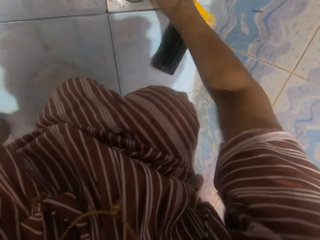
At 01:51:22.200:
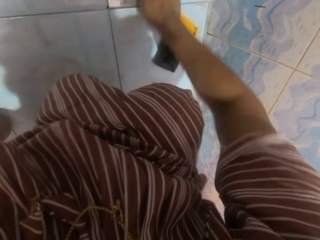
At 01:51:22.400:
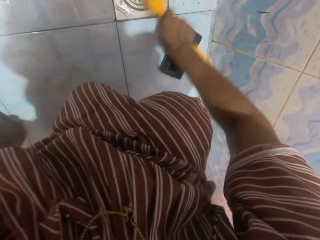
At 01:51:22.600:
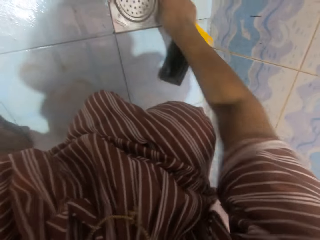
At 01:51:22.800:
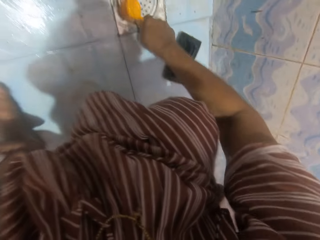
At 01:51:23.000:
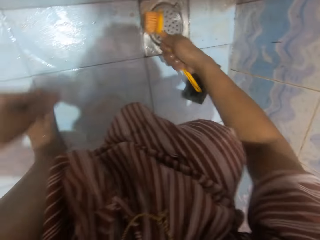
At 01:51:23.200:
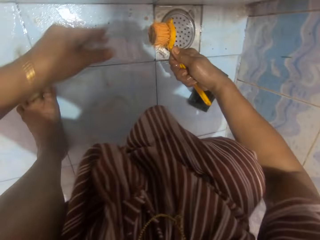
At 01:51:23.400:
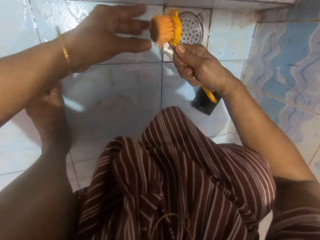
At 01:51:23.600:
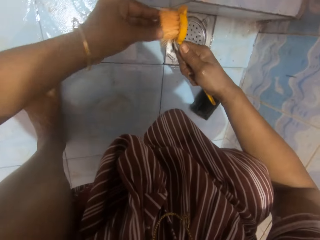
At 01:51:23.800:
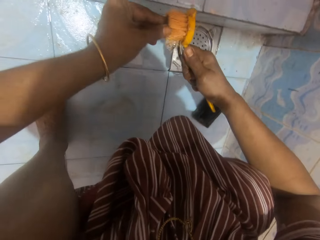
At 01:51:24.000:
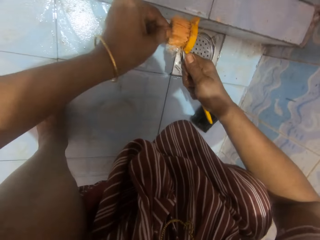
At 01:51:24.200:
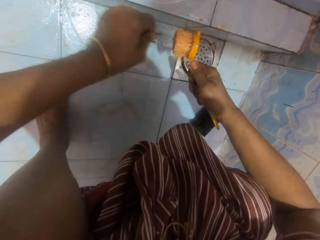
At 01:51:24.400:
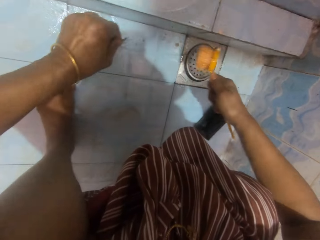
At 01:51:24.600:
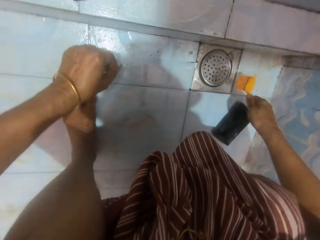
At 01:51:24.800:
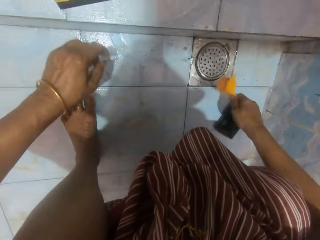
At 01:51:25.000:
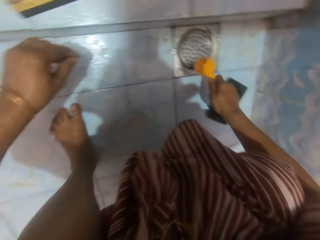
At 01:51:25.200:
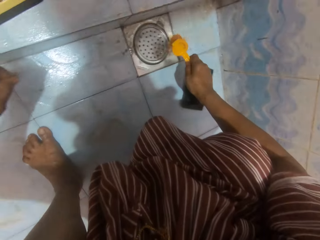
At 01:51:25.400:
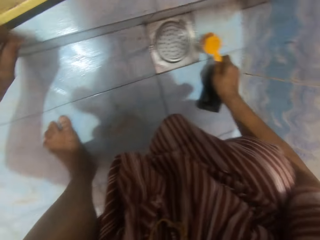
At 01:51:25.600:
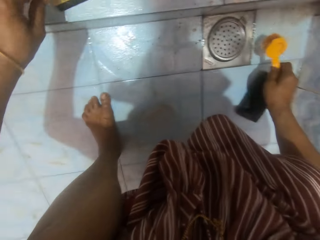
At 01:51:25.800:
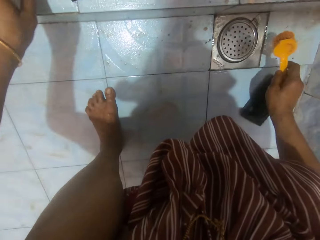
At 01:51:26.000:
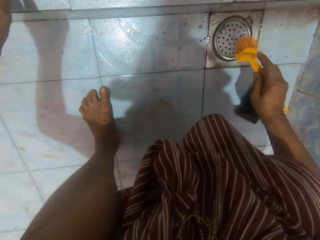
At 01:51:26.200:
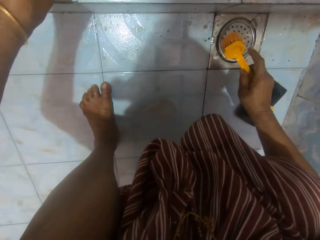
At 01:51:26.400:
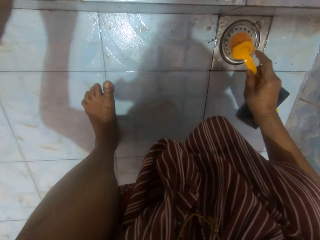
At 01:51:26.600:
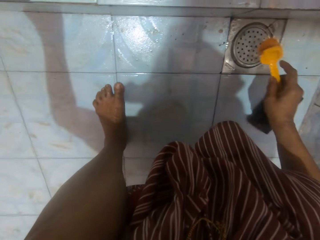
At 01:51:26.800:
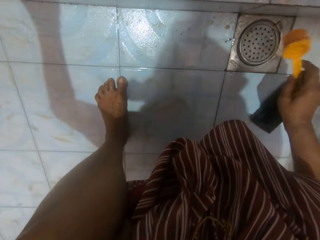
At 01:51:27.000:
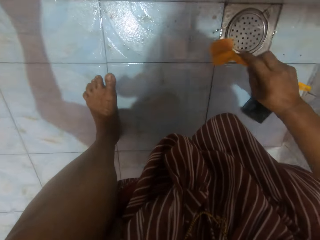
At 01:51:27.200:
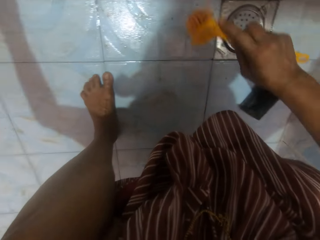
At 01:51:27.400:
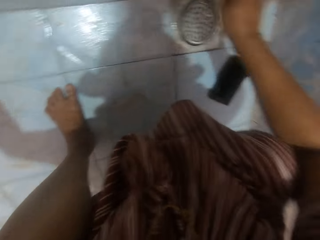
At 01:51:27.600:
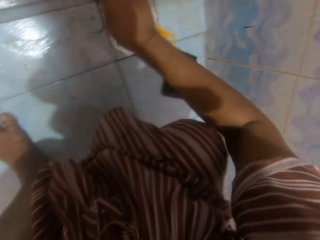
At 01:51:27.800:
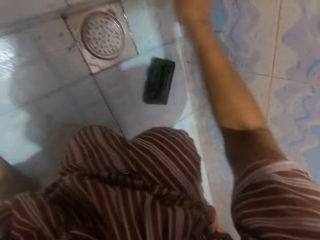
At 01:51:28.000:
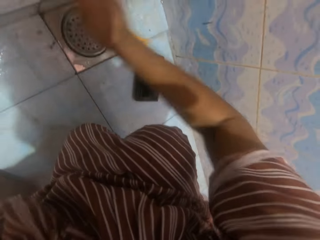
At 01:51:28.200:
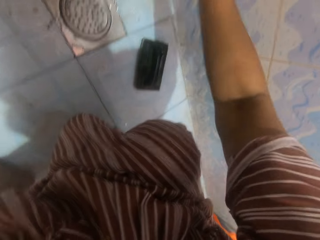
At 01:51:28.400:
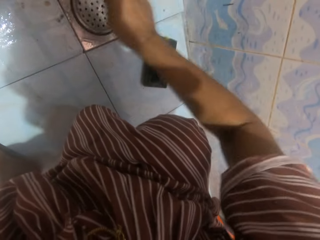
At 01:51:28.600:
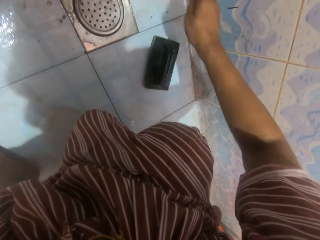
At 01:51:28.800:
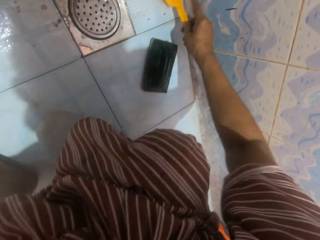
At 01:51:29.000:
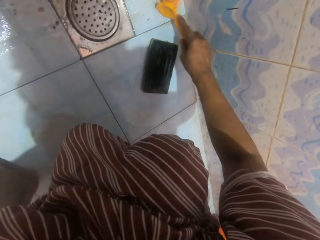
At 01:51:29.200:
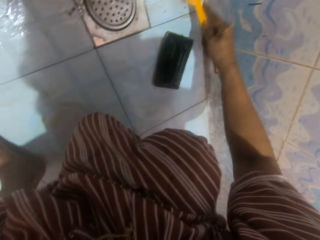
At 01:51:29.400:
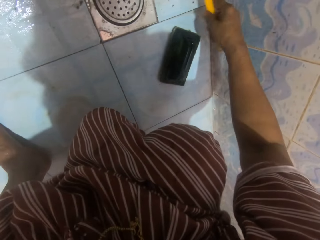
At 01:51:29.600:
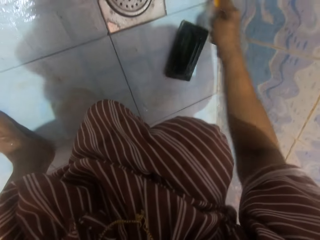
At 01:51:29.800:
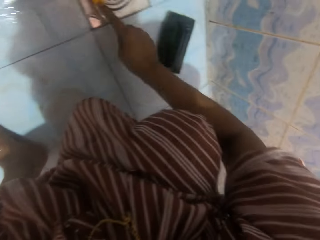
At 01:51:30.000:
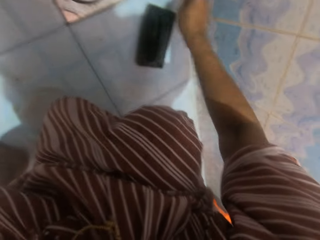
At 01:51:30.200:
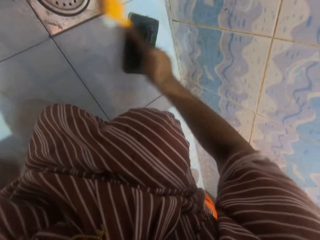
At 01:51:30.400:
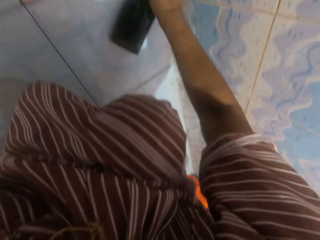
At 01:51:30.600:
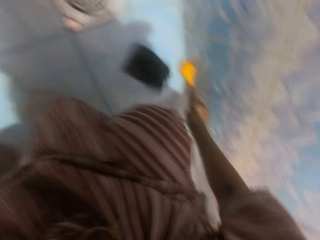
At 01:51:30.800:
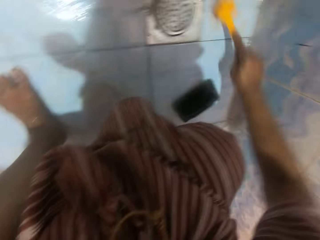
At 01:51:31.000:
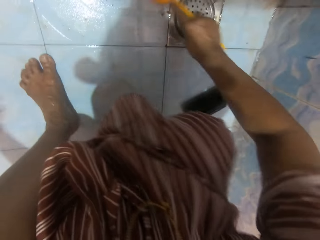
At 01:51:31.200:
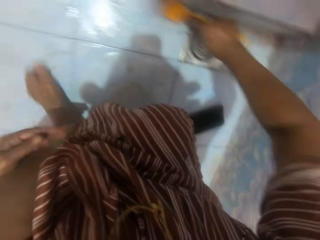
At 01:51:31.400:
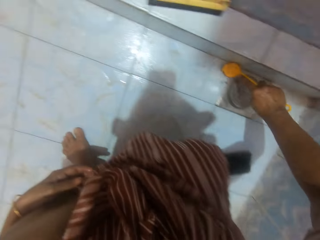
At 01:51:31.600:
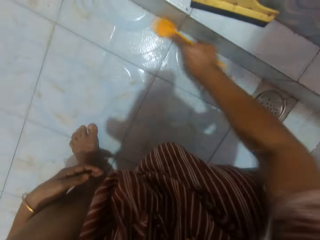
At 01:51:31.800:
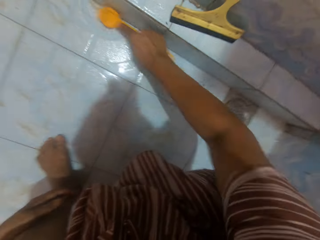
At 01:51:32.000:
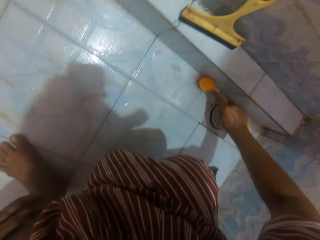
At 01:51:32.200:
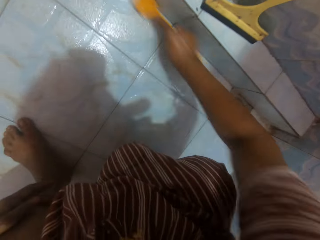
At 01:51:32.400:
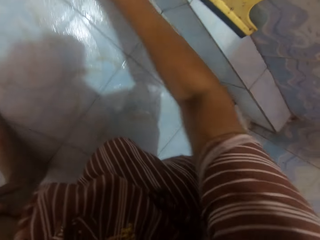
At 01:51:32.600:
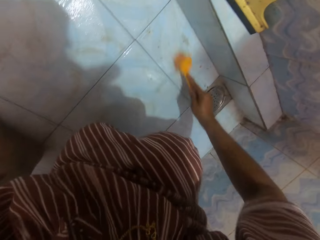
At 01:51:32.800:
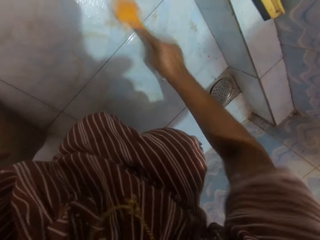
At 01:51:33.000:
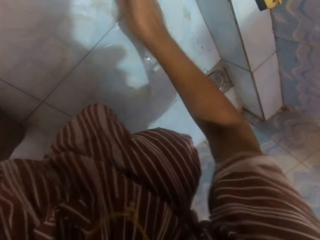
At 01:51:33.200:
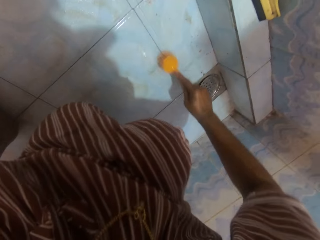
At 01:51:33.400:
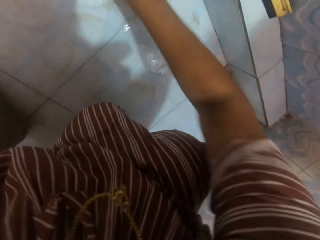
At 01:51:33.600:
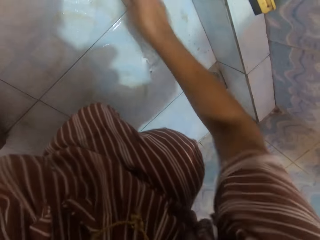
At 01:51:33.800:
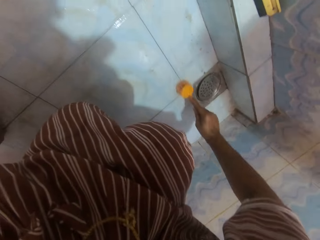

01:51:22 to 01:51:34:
The camera wearer stops washing the tub drain with the yellow brush. They remove hair from the yellow brush. They drop the hair by the edge of the bathroom. They scrub the edge of the bathroom with the yellow brush. They wash the bathroom floor with the yellow brush.

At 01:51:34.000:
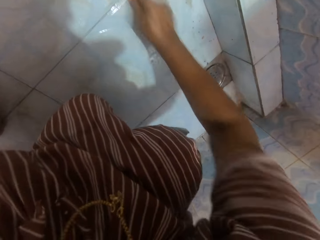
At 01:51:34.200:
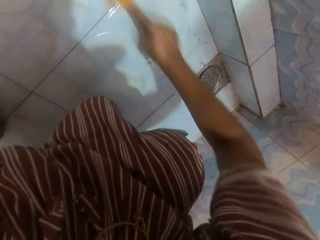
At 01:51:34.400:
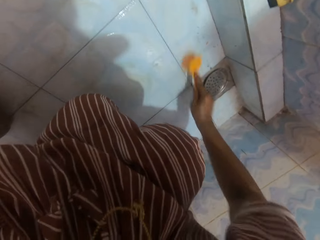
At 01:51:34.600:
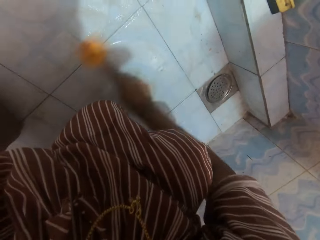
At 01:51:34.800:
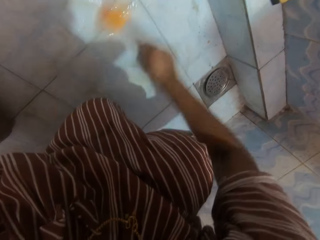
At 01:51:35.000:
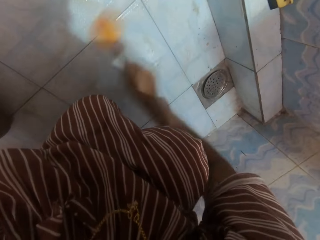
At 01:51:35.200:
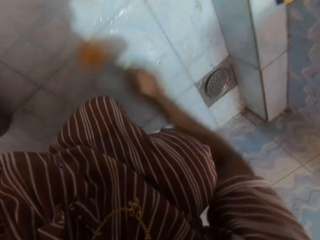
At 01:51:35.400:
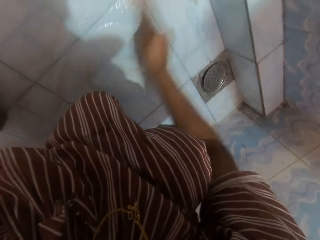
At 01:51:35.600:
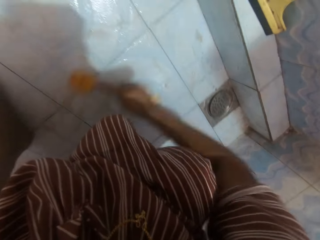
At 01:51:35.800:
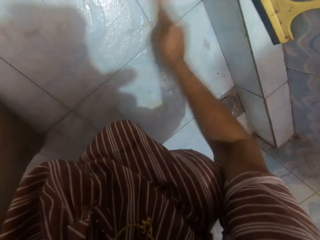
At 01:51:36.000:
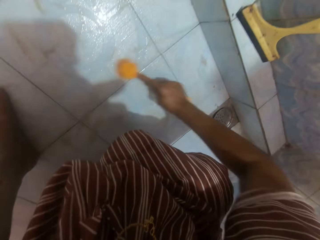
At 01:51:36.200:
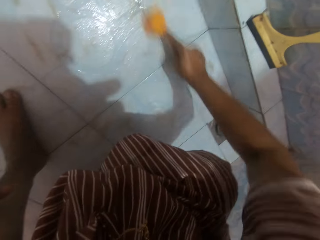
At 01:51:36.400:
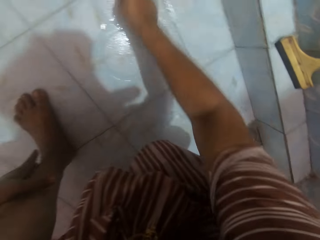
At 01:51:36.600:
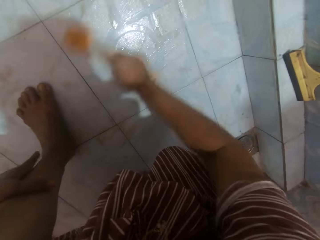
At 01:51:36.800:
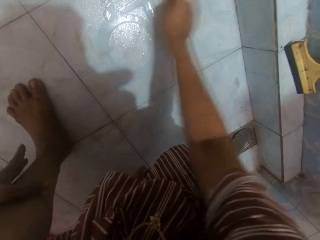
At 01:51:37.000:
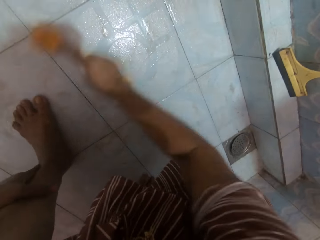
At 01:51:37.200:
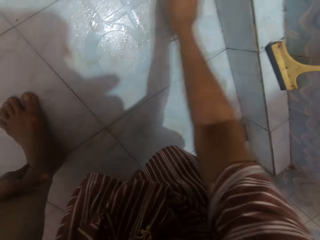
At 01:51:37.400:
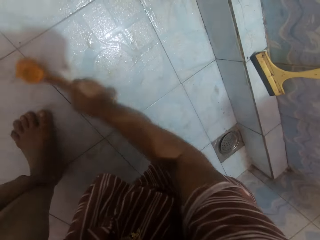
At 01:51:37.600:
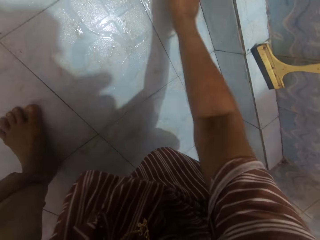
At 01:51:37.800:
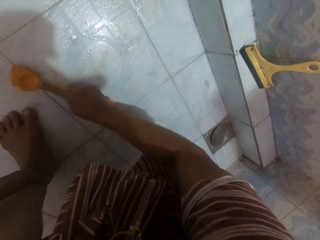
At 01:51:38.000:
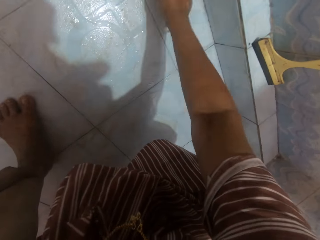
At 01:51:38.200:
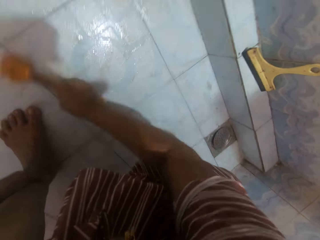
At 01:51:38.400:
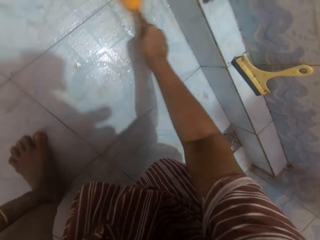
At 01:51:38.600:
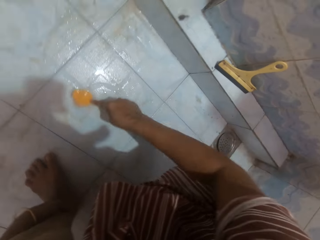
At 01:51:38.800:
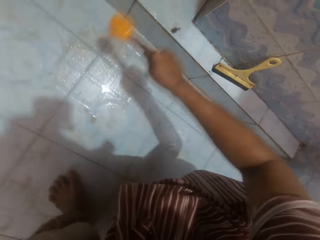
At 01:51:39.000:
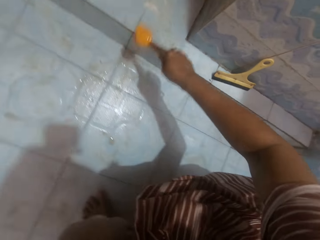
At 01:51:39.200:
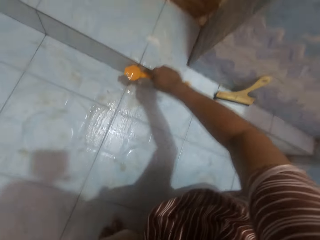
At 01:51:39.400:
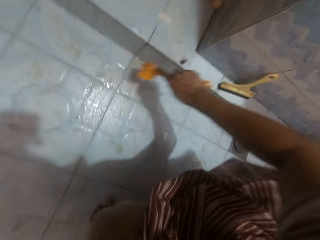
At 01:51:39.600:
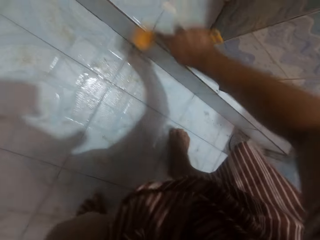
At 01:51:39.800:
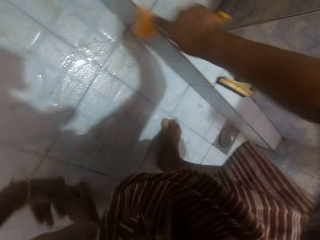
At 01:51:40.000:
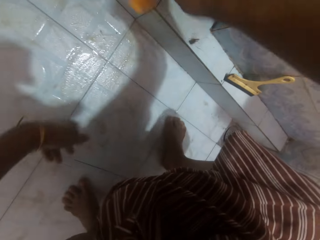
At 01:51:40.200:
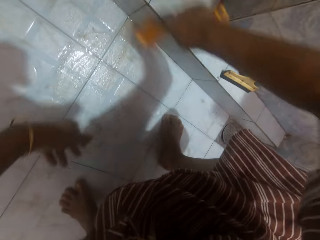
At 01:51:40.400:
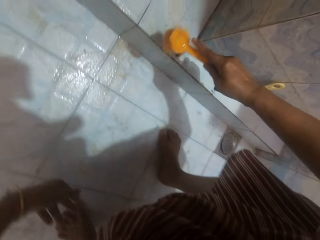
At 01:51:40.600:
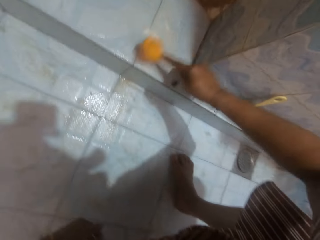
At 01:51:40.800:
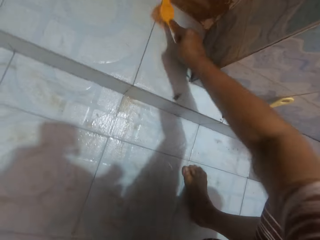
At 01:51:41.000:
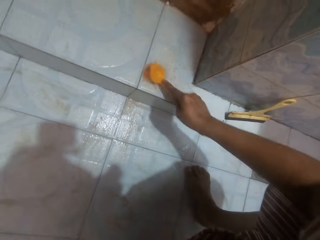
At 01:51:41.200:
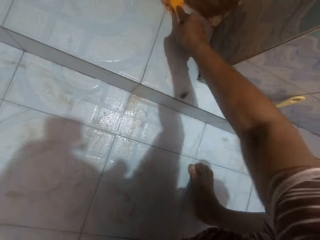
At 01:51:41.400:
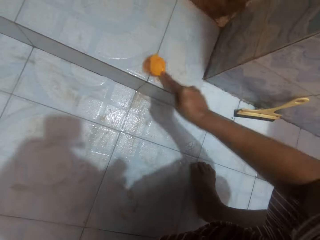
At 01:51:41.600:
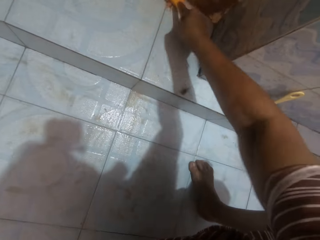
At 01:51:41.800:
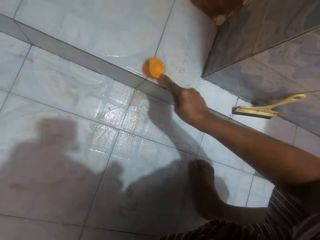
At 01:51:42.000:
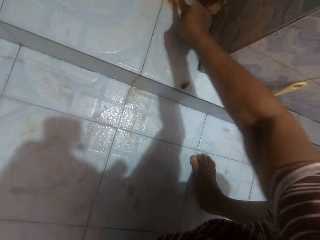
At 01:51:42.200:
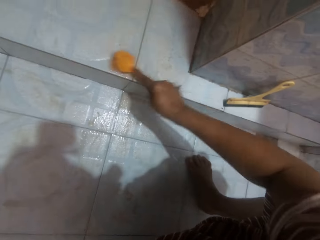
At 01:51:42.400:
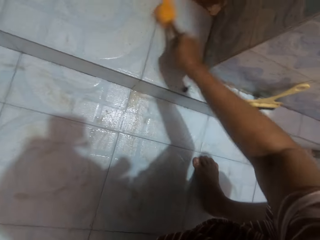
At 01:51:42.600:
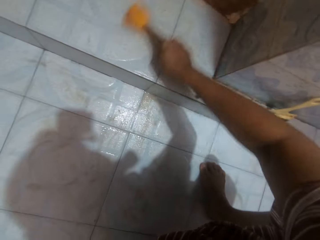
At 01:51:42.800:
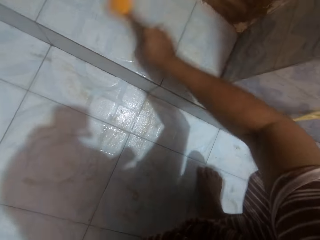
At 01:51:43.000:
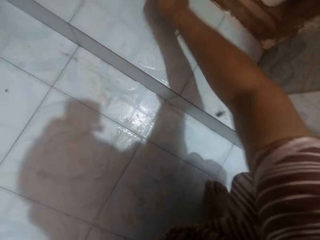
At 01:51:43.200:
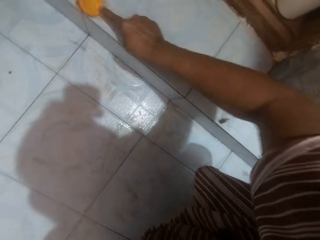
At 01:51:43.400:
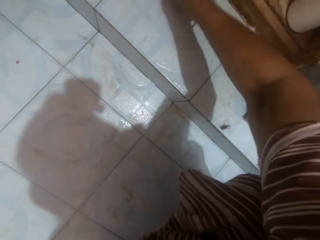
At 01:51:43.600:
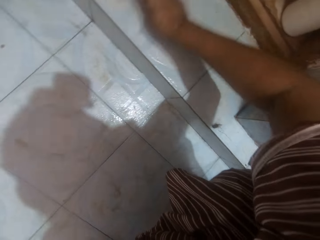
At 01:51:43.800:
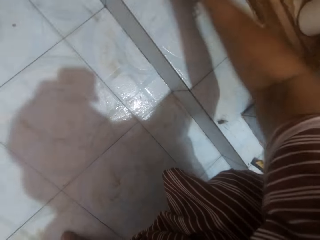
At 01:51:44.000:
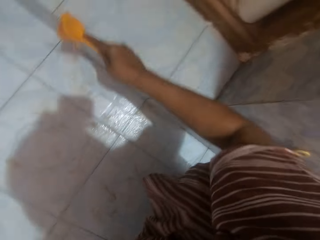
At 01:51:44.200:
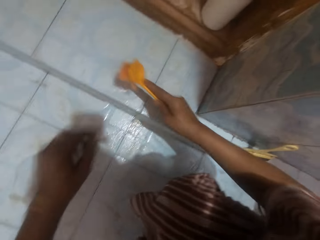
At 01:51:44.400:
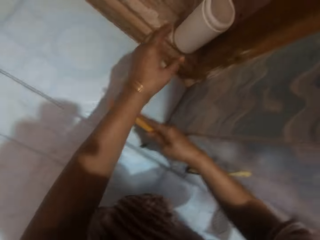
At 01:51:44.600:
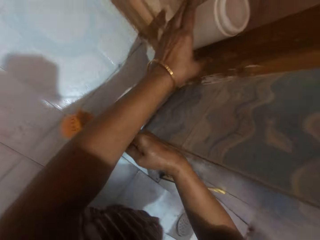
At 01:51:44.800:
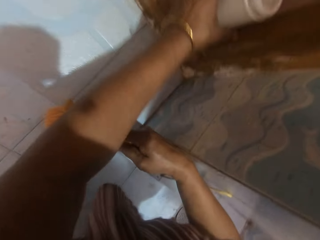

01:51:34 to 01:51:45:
The camera wearer washes the side and edges of the bathroom floor with the yellow brush. A man converses with the camera wearer.
